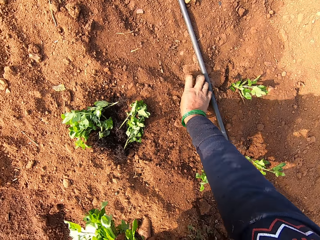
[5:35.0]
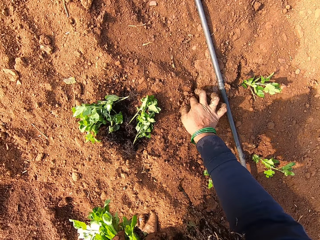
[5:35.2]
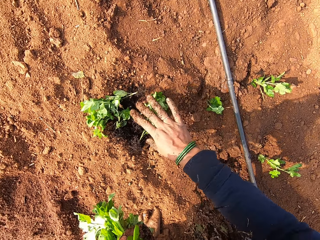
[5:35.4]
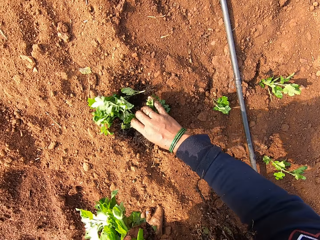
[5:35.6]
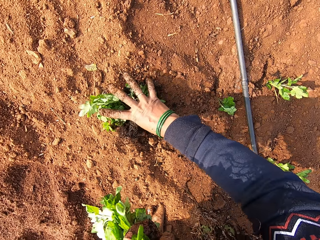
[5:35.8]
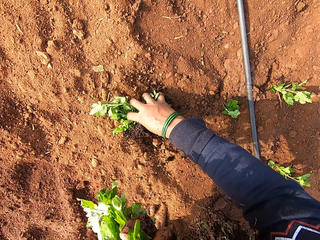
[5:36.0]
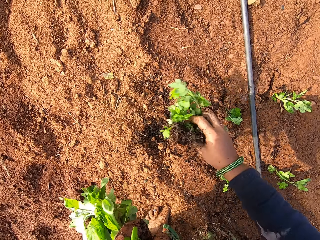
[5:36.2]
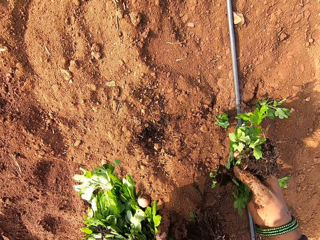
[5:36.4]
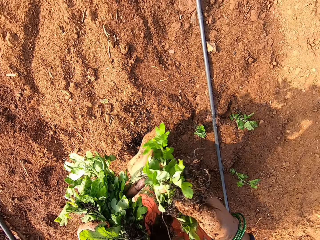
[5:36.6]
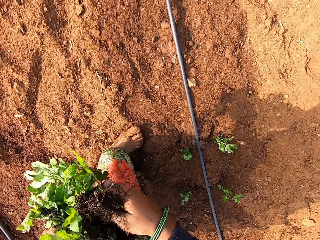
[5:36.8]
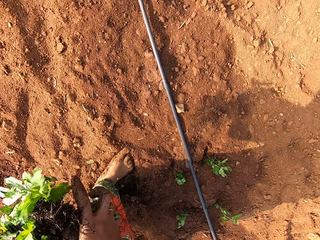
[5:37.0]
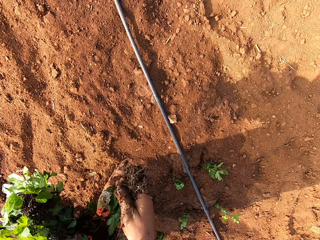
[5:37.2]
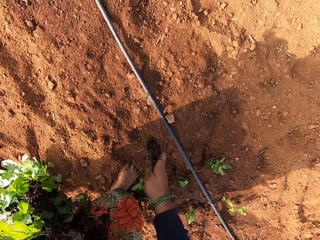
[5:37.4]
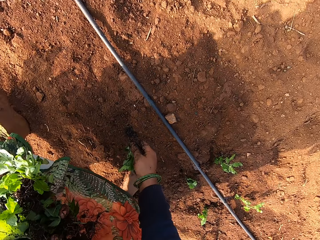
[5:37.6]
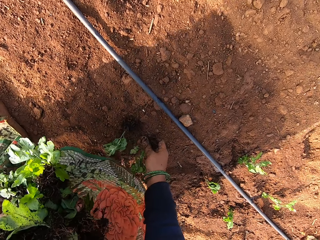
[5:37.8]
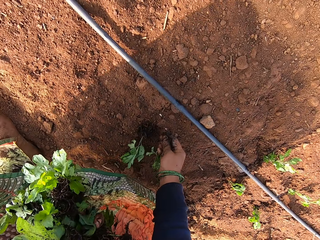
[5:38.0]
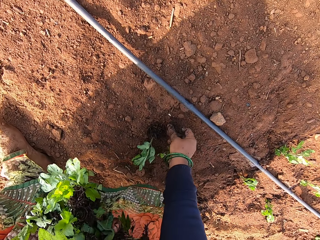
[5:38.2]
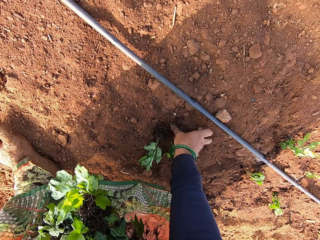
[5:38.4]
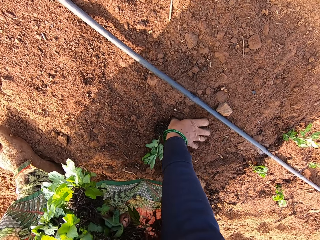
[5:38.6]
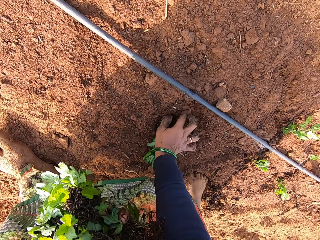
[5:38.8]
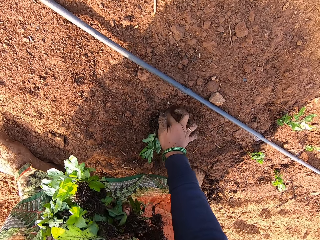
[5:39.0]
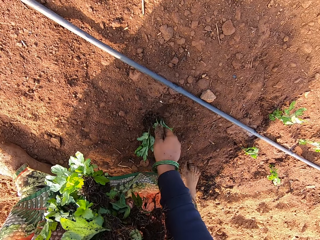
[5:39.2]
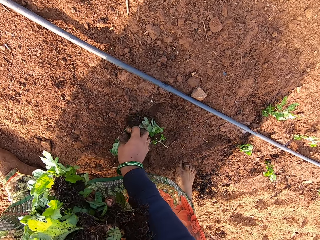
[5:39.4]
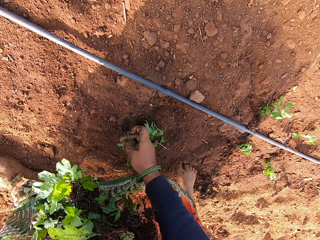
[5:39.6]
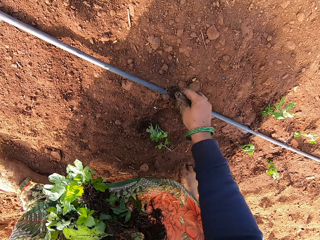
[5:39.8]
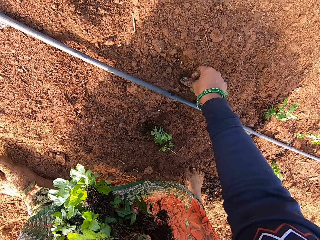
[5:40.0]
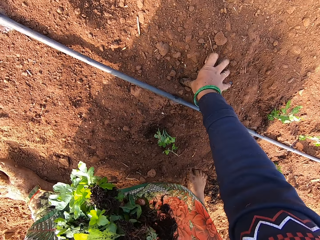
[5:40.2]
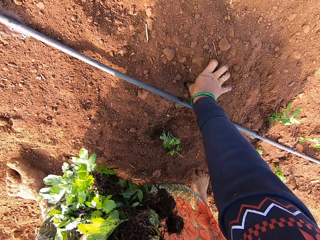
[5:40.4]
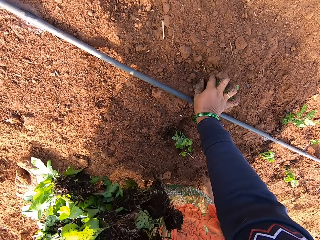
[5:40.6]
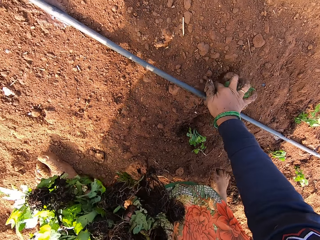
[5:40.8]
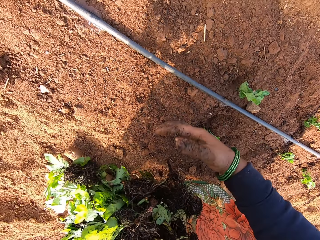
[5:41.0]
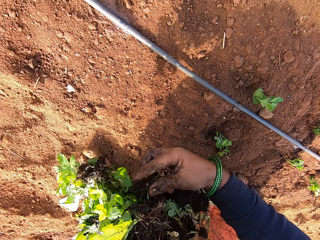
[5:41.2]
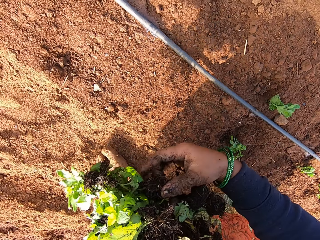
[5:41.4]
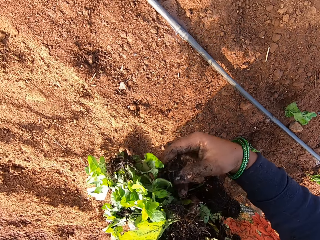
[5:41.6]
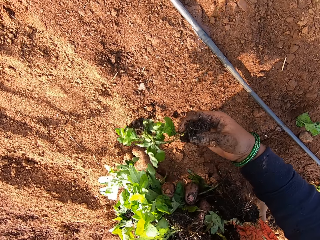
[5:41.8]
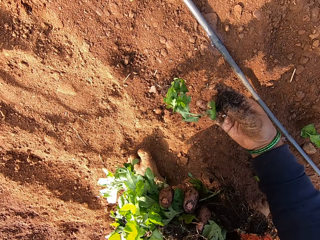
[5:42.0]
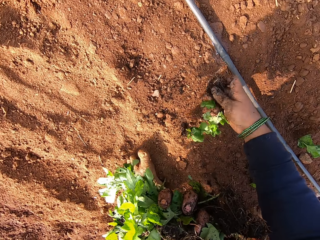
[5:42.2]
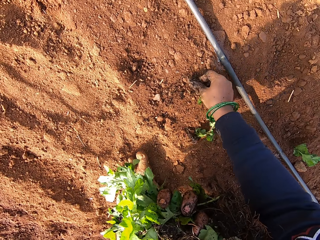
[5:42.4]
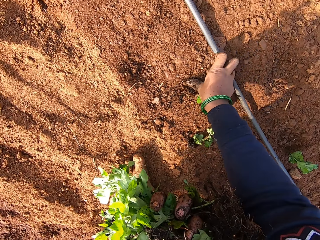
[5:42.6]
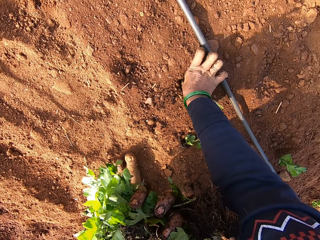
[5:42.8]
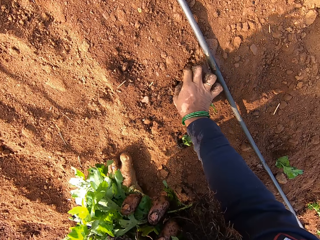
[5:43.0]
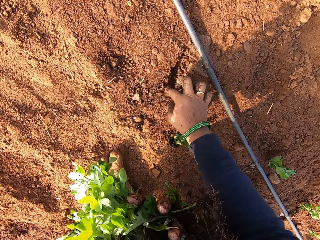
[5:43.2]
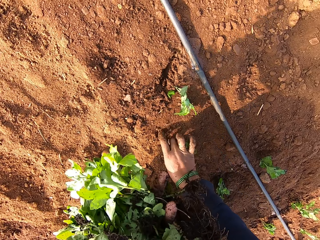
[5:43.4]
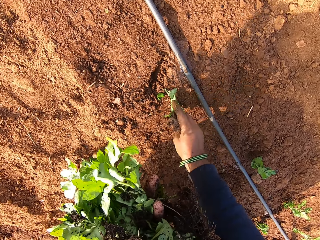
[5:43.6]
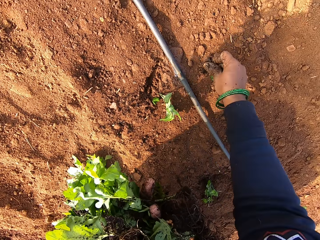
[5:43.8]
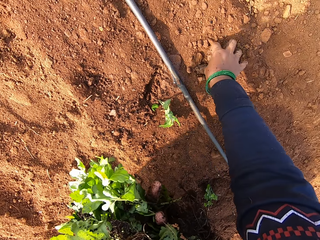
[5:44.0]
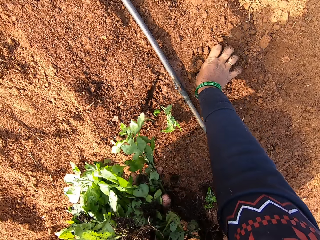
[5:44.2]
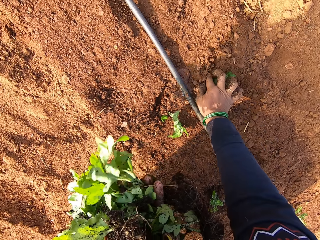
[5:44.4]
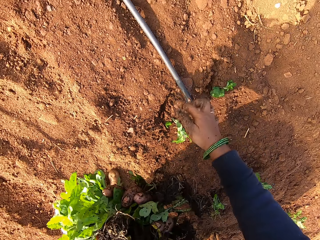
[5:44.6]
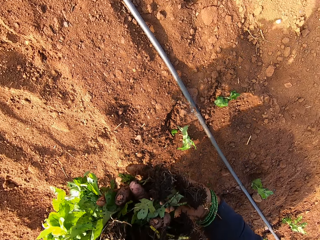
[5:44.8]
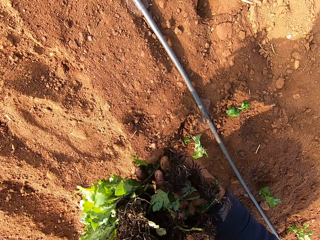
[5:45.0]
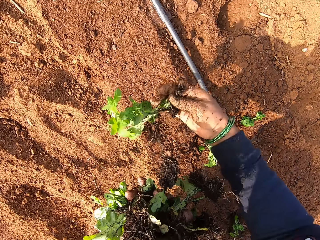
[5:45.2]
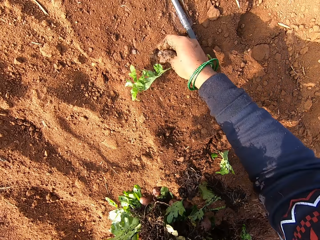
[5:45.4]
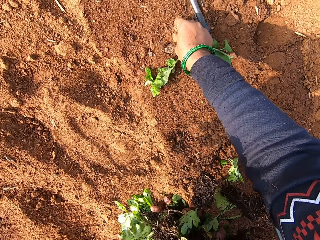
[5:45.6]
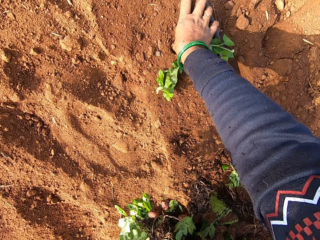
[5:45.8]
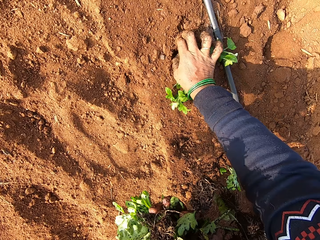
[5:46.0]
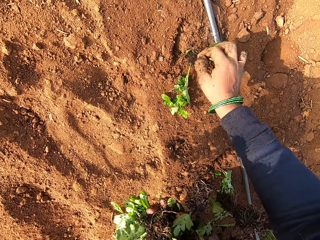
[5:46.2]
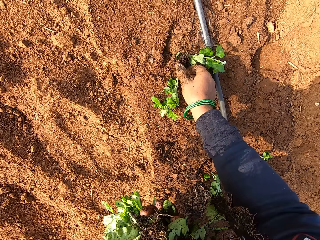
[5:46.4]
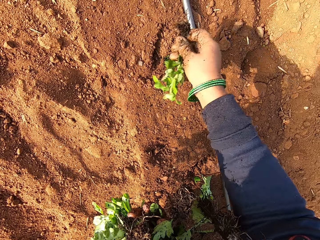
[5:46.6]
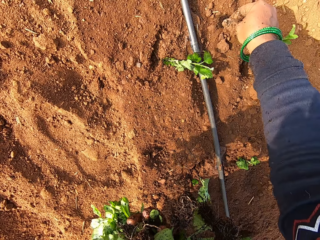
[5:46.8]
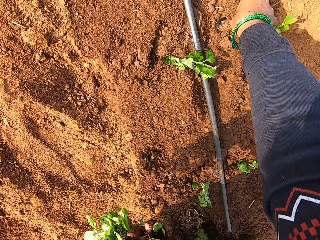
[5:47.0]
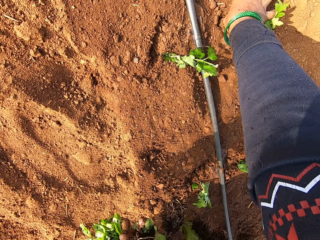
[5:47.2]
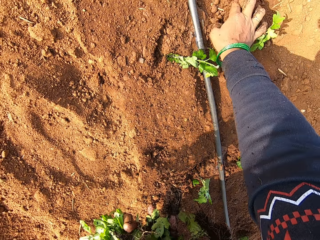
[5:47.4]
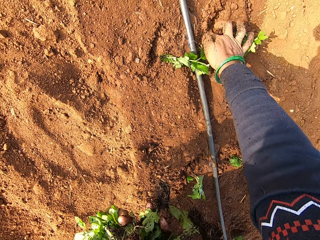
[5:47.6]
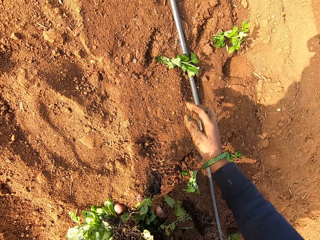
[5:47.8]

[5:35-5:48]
The camera wearer inserts the plant in her right hand into the ground with her right thumb. She picks the plants from the ground with her right hand. She transfers the plants in her right hand to her left hand. She walks on the field. She picks a plant from her hand. She inserts a plant in her right hand into the ground with her right thumb. She picks a plant from the ground with her right hand. She inserts the plant into the ground with her right thumb. She takes a plant from her left hand with her right hand. She inserts the plant into the ground with her right thumb. She picks a plant on the ground. She inserts a plant in her right hand into the ground with her right thumb. She takes a plant from her left hand with her right hand. She inserts the plant into the ground with her right thumb. She picks a plant from the ground with her right hand. She inserts the plant into the ground with her right thumb.

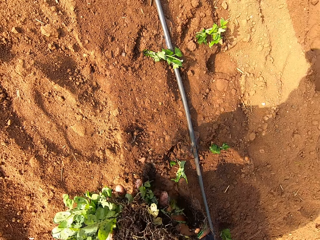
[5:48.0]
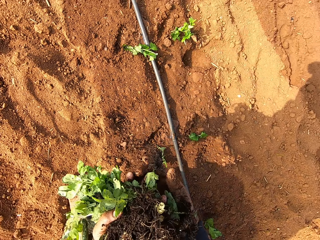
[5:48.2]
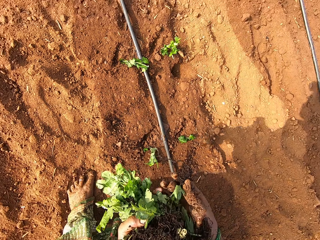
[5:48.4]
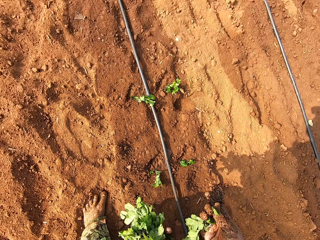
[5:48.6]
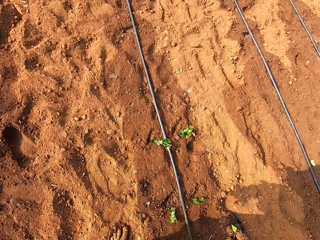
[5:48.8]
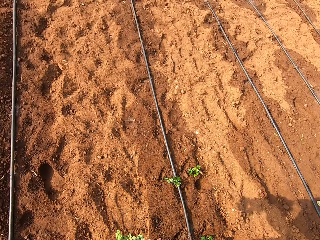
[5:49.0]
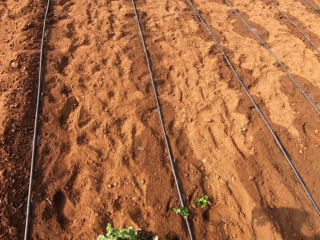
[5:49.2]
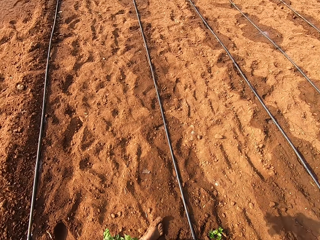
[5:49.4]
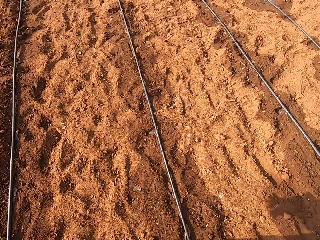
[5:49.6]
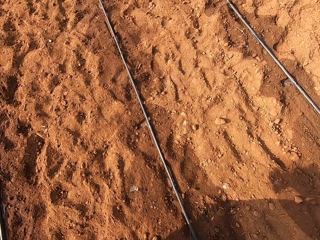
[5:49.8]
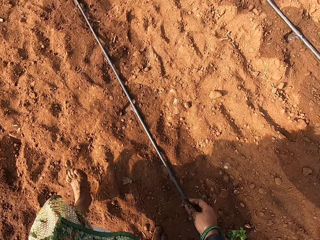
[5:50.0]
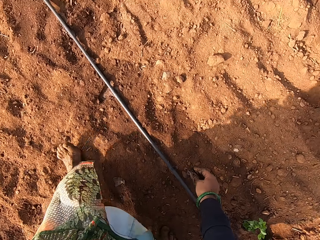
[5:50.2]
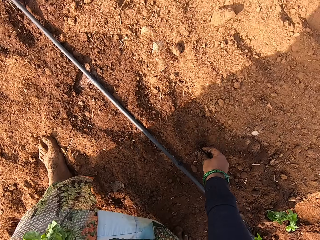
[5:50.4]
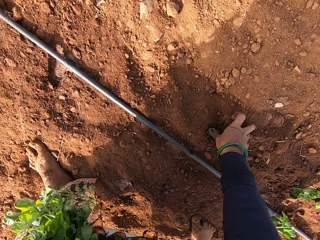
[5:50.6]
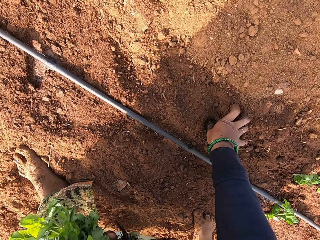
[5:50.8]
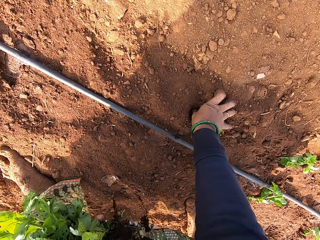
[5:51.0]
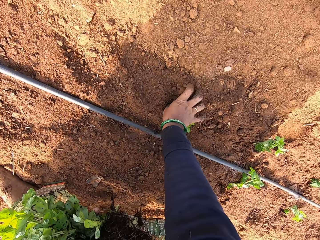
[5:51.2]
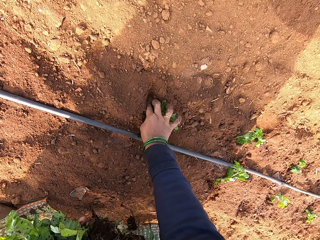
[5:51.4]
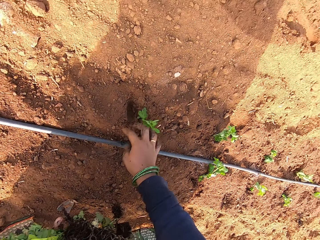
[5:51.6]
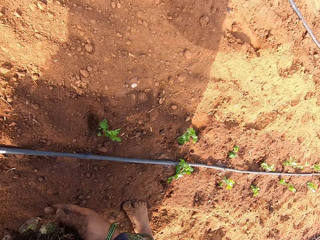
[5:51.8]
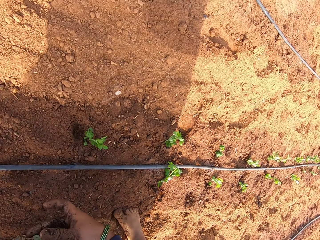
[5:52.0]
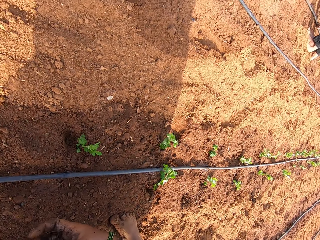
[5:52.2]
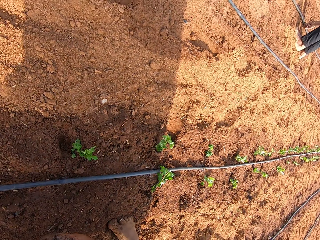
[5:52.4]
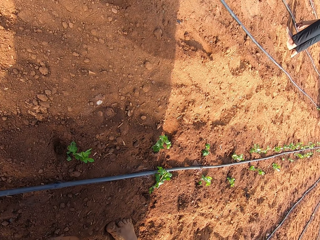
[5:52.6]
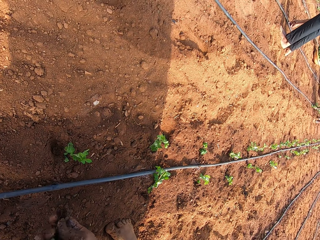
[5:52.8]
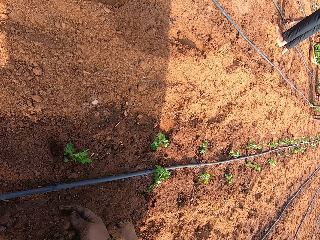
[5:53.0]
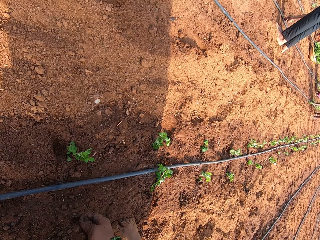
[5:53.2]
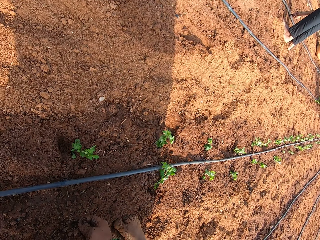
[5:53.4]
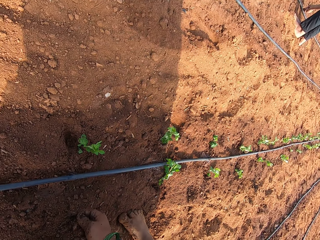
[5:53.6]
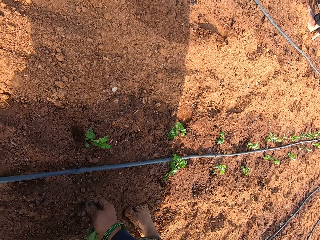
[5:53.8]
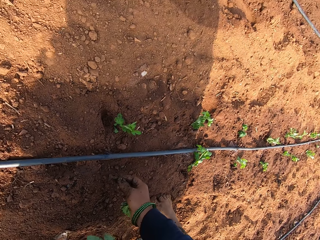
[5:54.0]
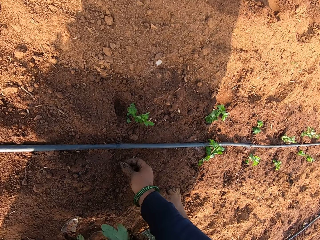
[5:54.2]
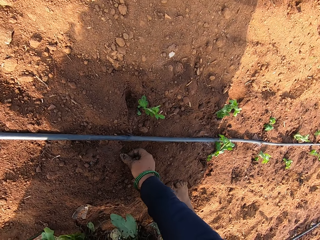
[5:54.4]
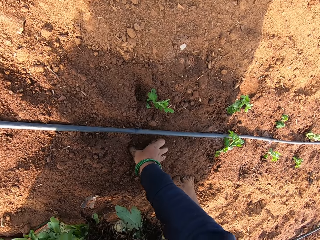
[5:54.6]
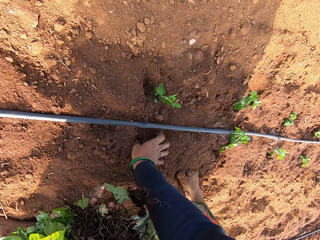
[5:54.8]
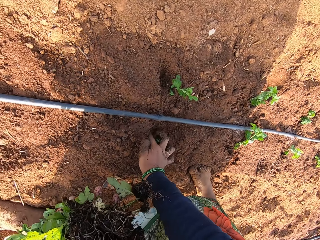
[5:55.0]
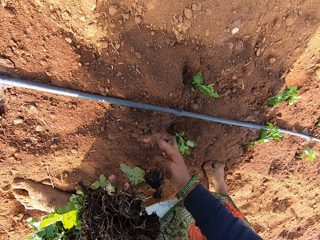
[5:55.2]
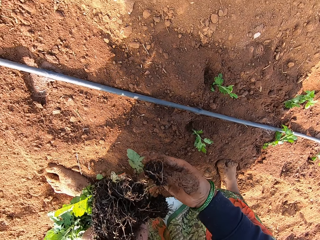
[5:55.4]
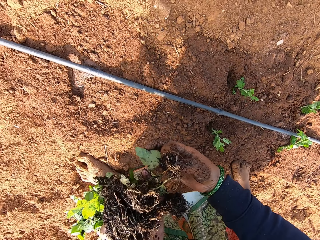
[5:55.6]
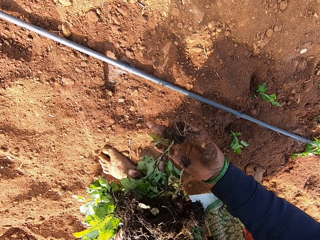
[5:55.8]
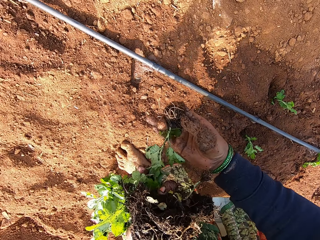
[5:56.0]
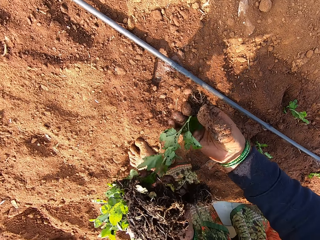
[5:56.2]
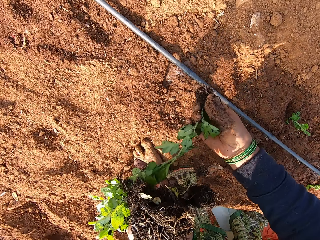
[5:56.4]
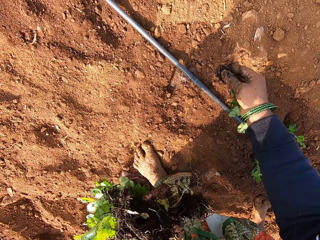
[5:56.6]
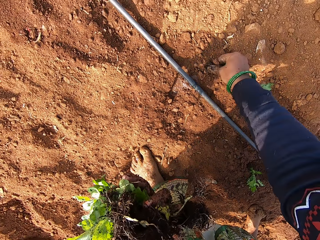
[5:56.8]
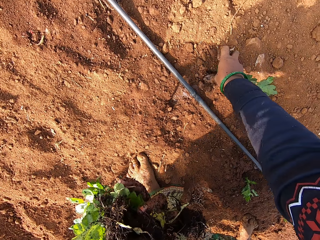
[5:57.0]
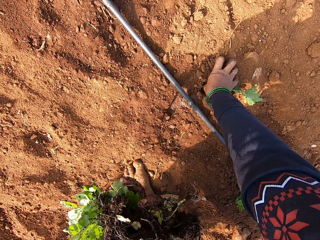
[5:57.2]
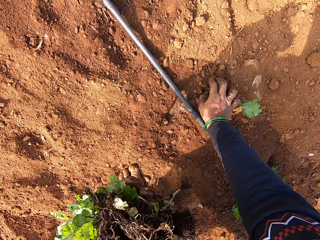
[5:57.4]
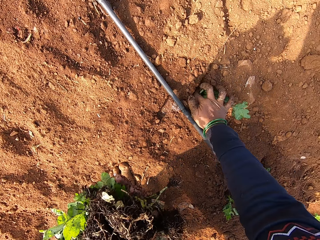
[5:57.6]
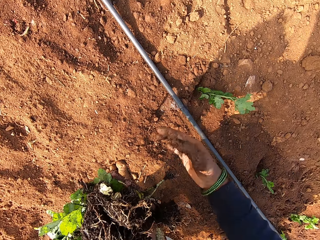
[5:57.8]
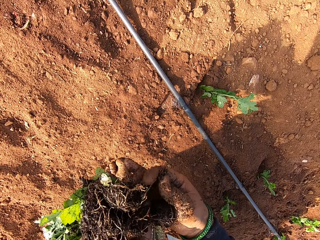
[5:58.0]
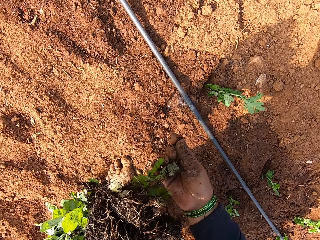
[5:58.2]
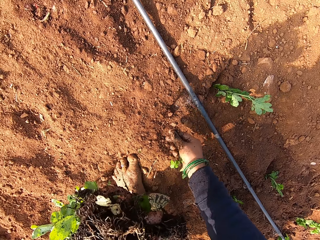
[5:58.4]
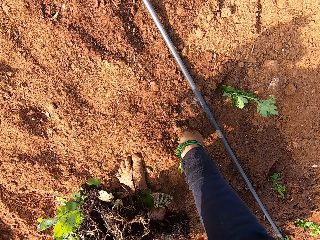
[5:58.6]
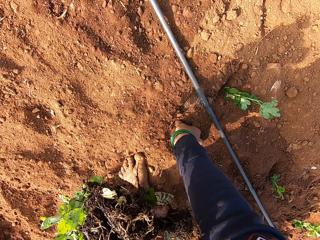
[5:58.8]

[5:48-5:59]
The camera wearer takes a plant from her left hand with her right hand. She walks on the field. She inserts the plant in her right hand into the ground with her right thumb. She takes a plant from her left hand with her right hand. She inserts the plant in her right hand into the ground with her right thumb. She takes a plant from her left hand with her right hand. She inserts the plant in her right hand into the ground with her right thumb. She takes a plant from her left hand with her right hand.
